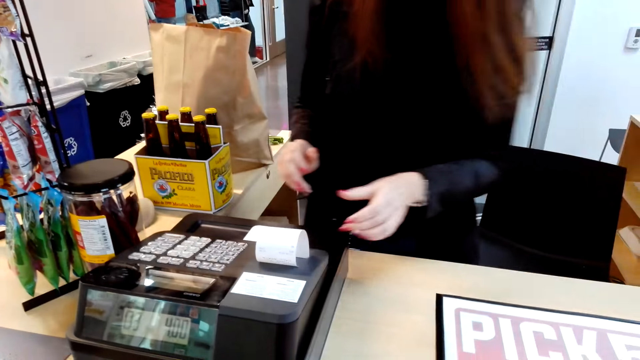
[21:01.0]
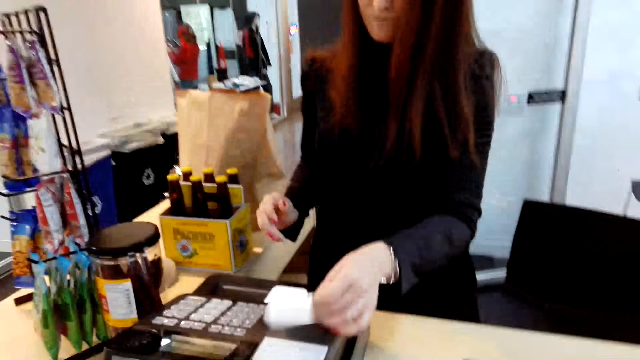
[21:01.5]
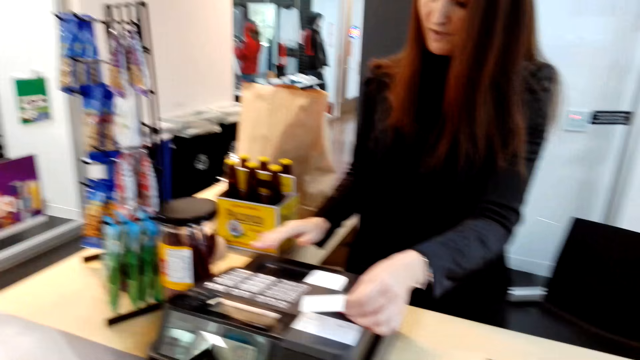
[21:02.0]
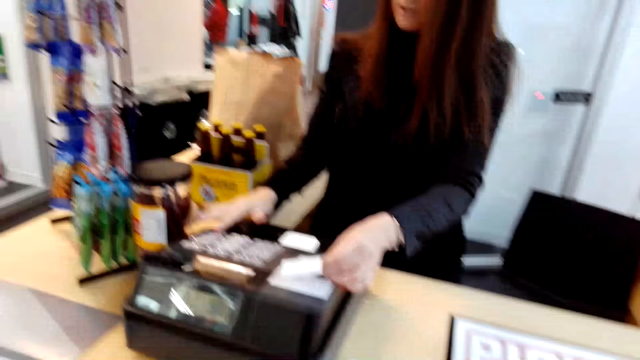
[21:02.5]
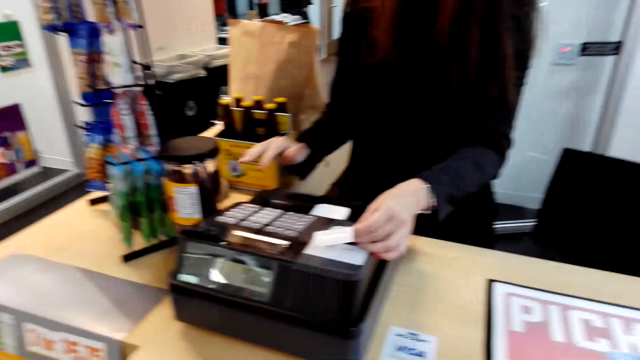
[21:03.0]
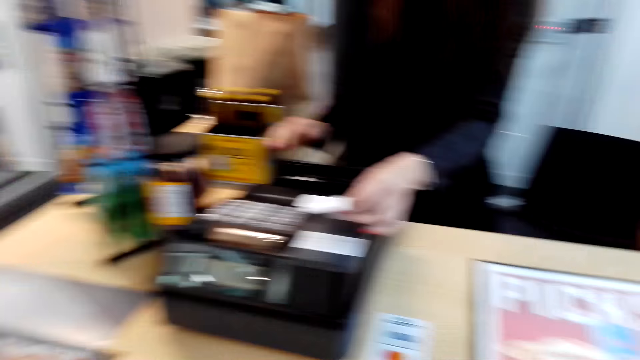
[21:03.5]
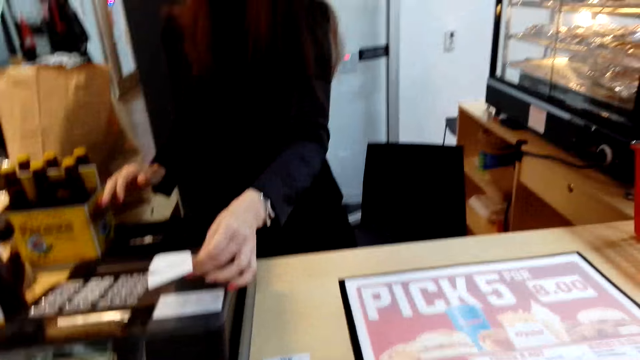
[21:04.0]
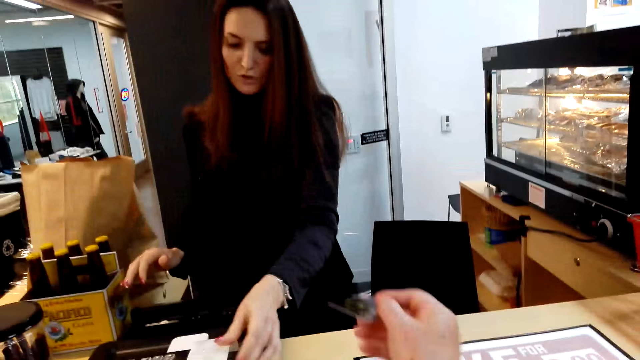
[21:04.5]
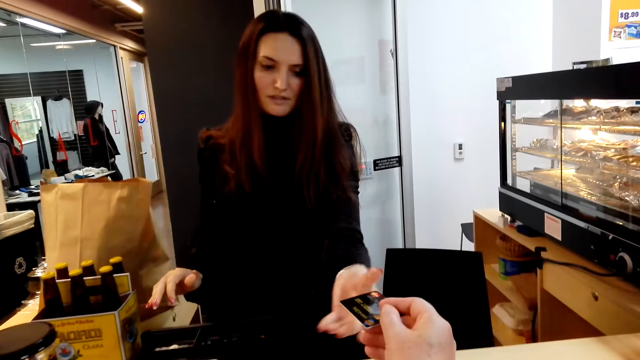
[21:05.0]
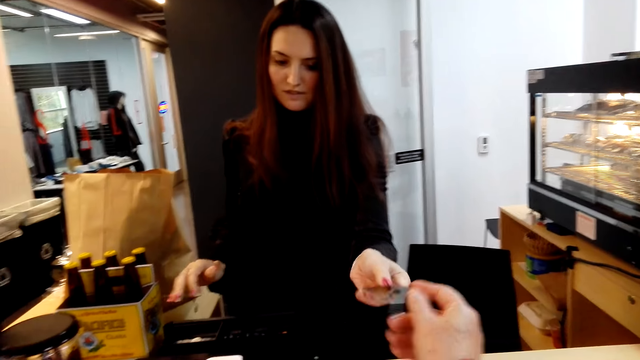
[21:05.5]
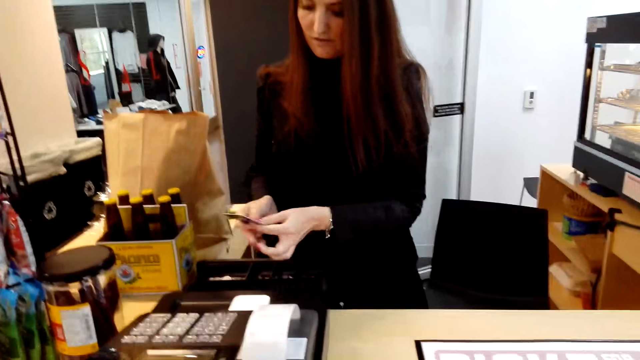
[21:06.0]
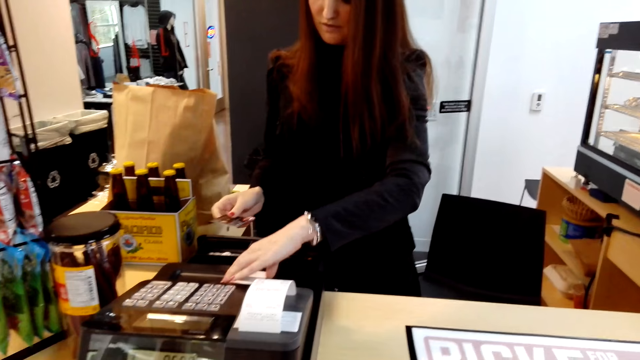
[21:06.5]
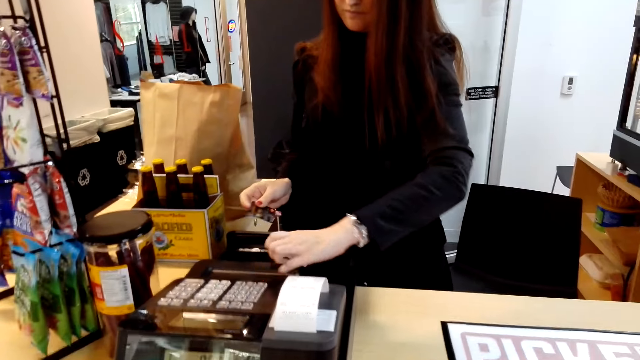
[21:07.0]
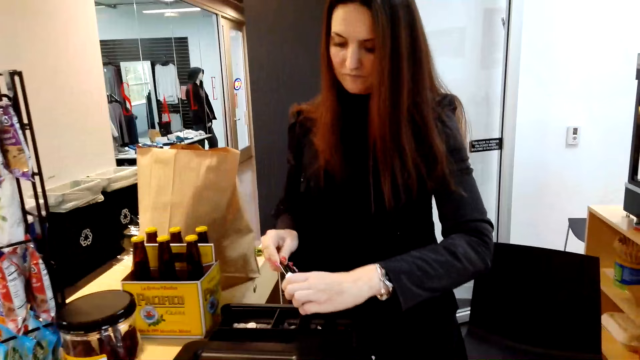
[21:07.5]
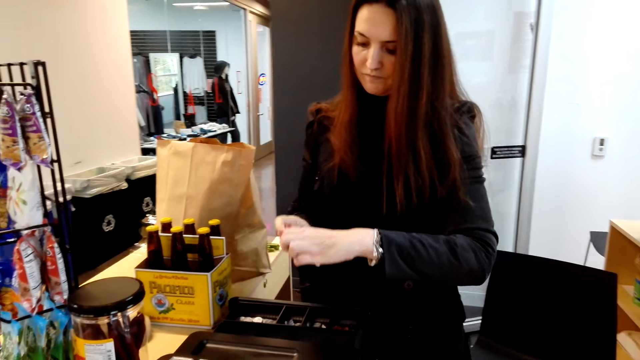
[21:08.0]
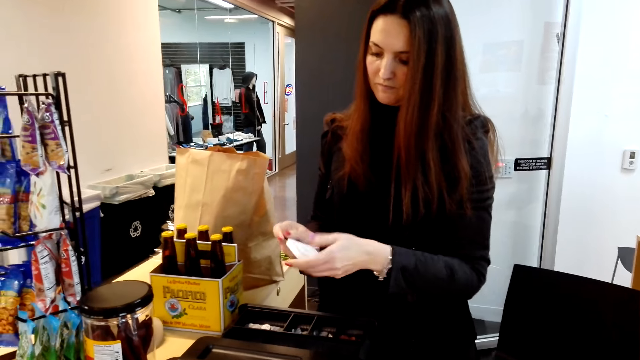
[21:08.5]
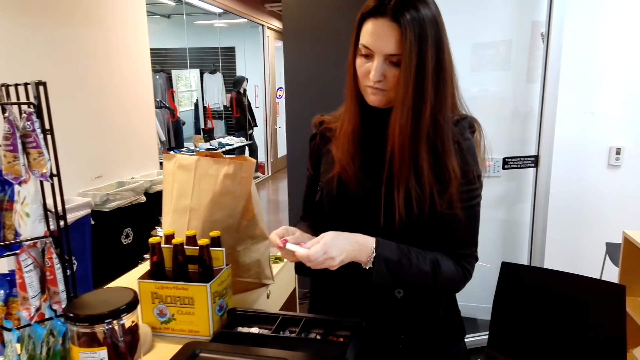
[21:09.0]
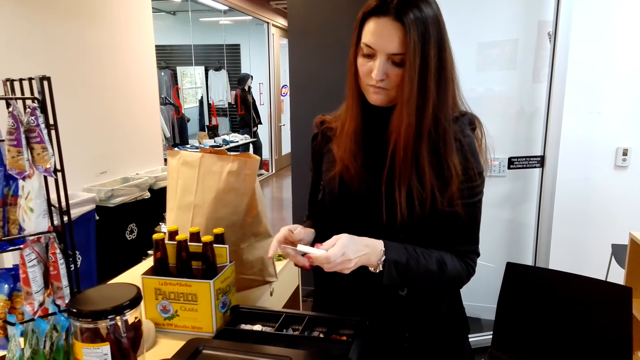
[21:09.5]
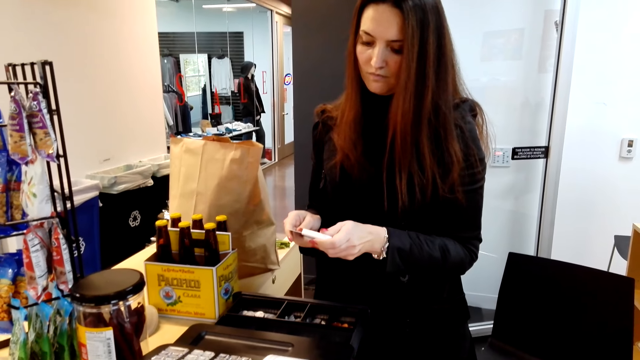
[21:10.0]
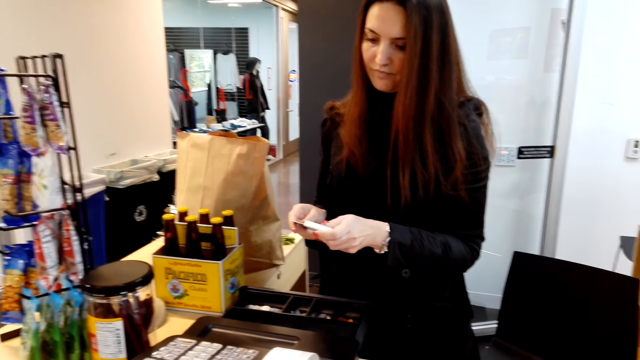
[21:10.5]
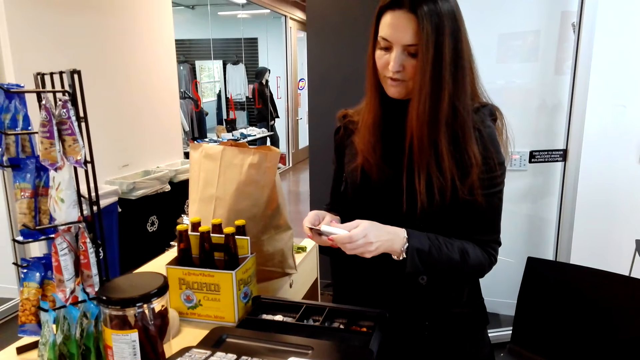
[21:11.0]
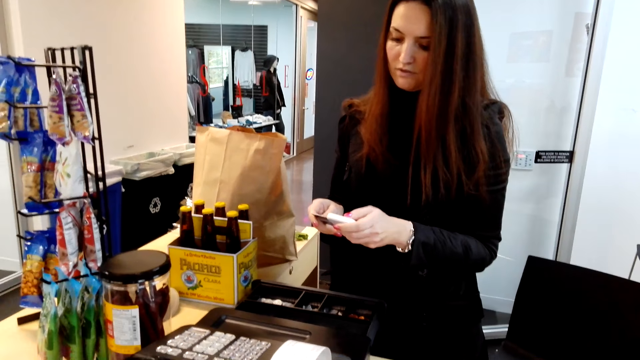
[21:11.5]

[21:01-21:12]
A lady holds a receipt. The camera wearer looks at the lady. The lady presses the cash register machine. The camera wearer gives an ATM card to the lady. The lady passes the ATM card to the right hand, picks up an ATM card reader, puts the ATM card in the ATM card reader and presses the ATM card reader.

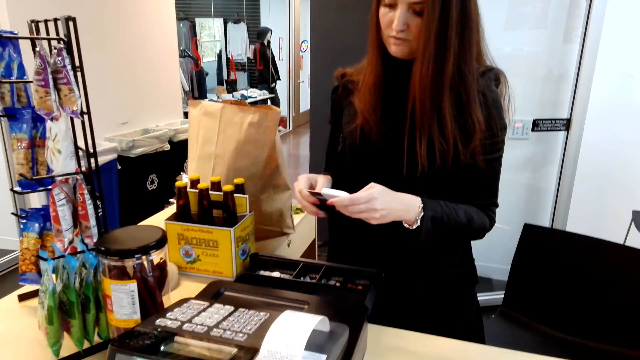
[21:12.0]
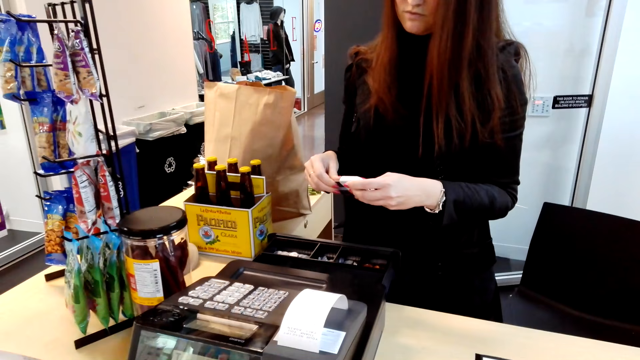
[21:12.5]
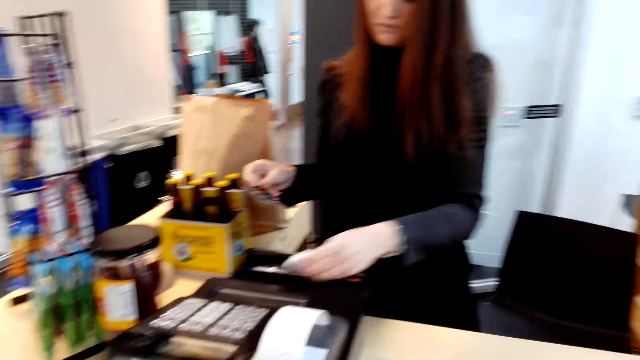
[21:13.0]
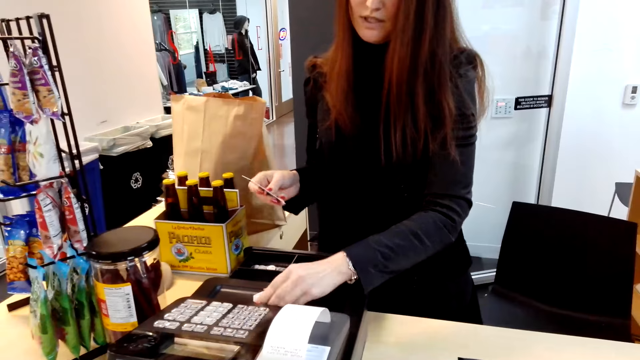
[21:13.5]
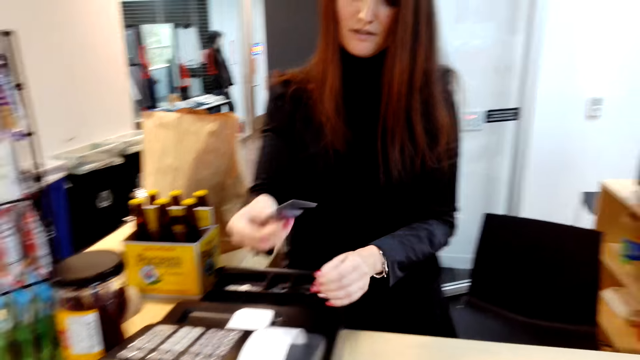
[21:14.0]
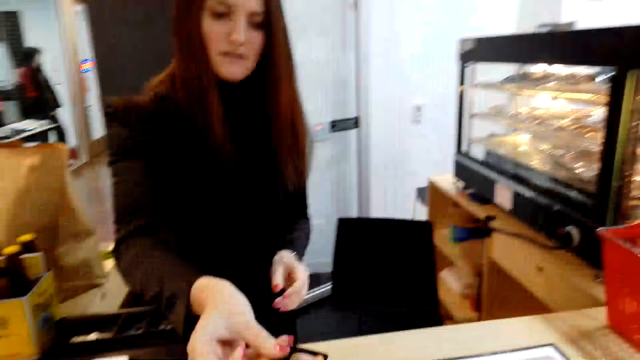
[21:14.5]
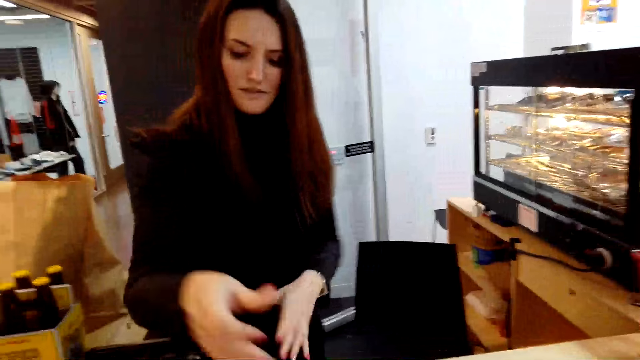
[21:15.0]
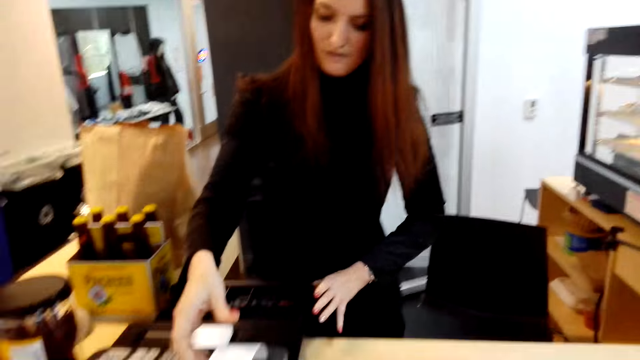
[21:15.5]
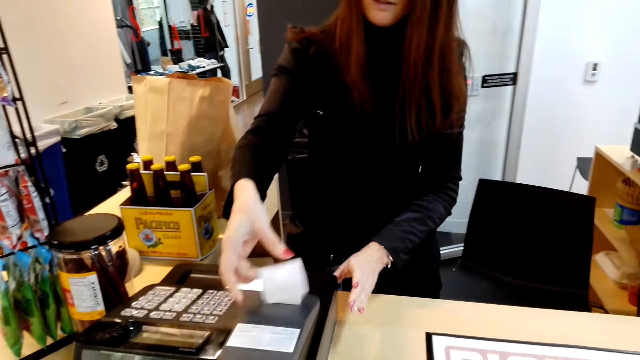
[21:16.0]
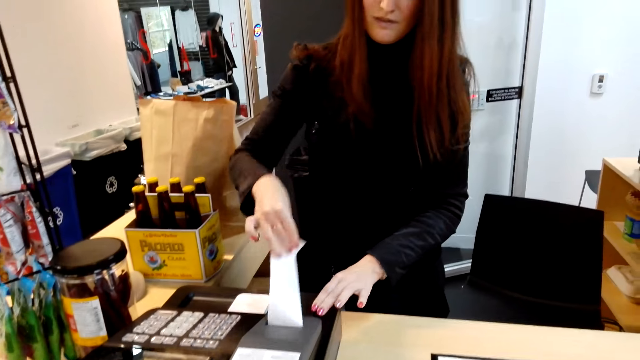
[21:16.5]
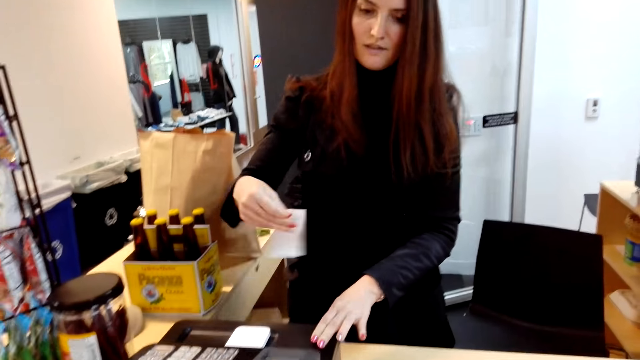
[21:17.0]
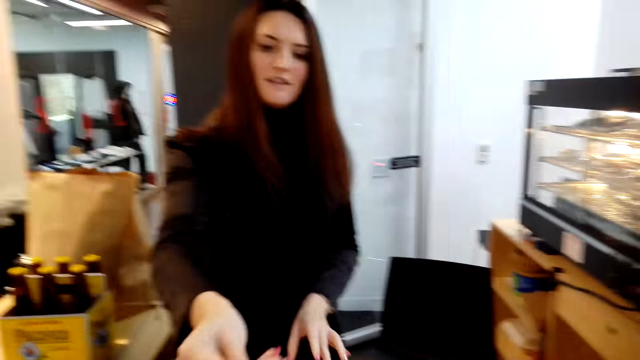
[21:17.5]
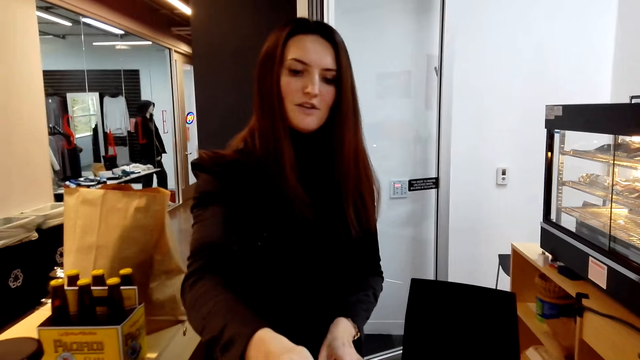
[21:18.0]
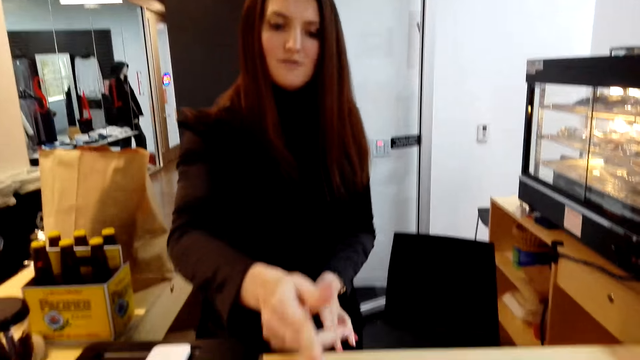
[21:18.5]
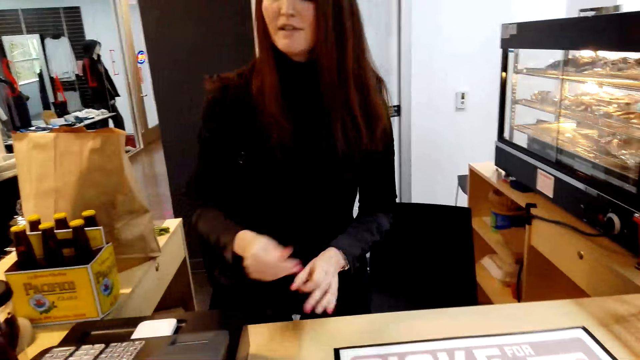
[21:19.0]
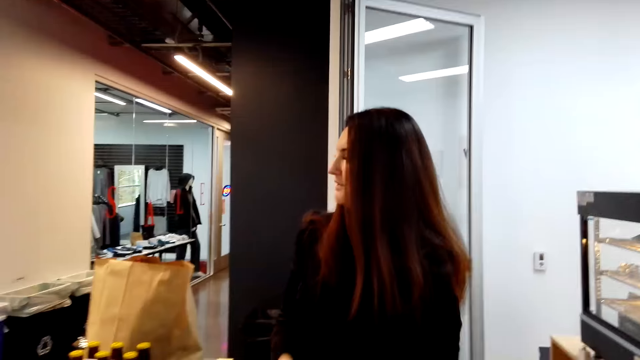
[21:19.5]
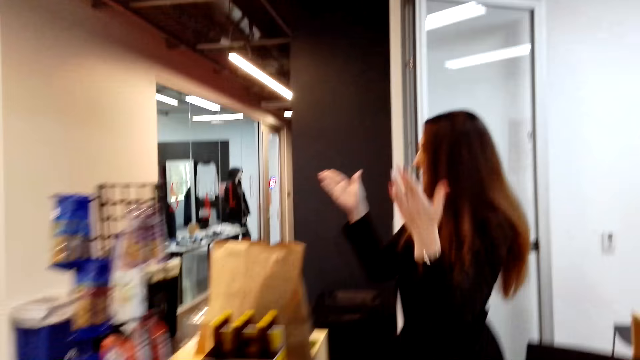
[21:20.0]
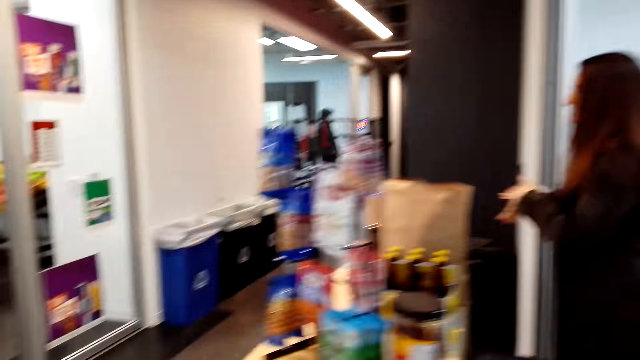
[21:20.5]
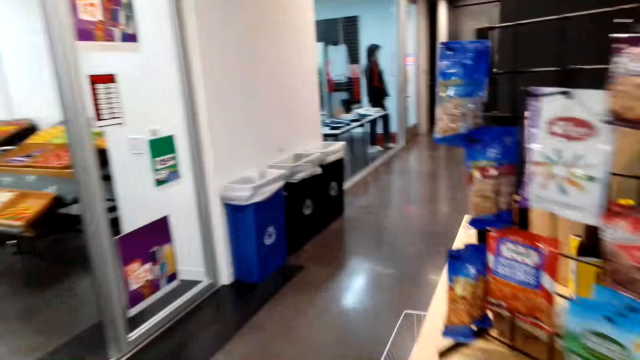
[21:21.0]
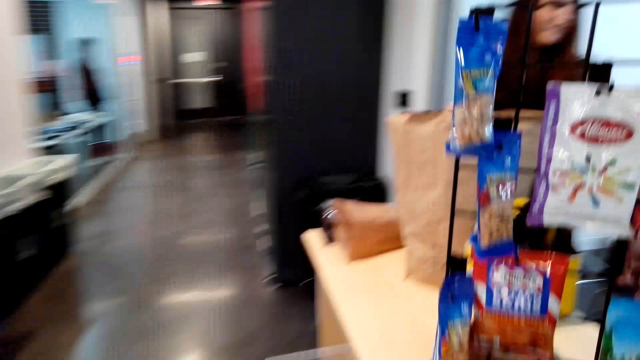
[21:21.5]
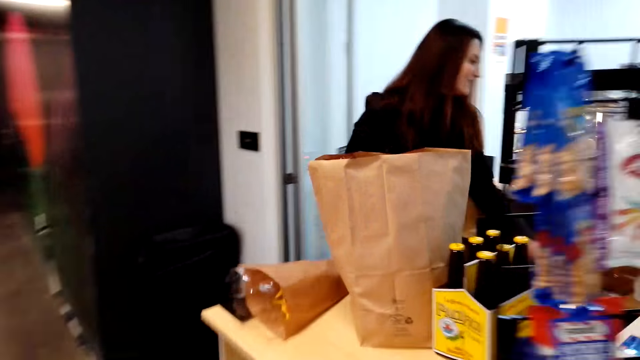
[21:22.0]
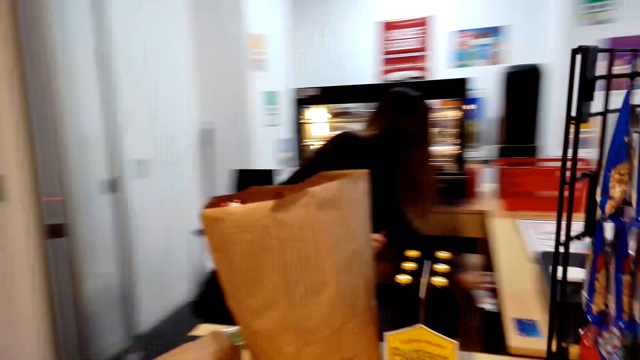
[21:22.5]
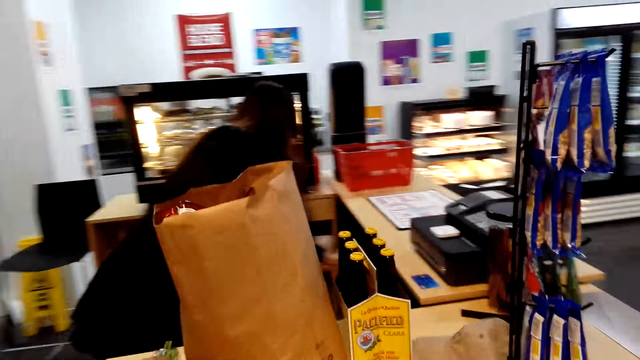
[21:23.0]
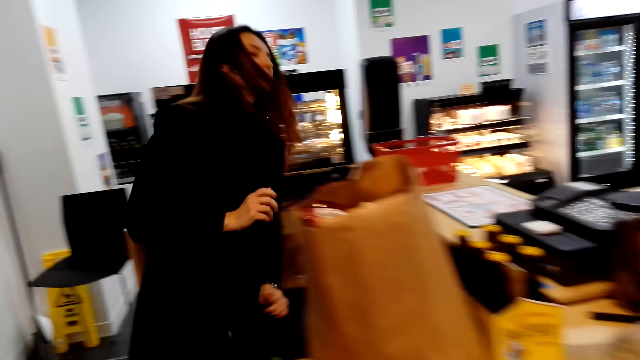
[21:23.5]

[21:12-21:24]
A lady pulls the ATM card. The camera wearer looks at the lady. The lady puts the ATM card reader in the cash register machine, gives the ATM card to the camera wearer, closes the cash register machine, holds the receipt, tears the receipt and gives the receipt to the camera wearer. The lady turns around and claps the hands. The camera wearer walks in the supermarket.
